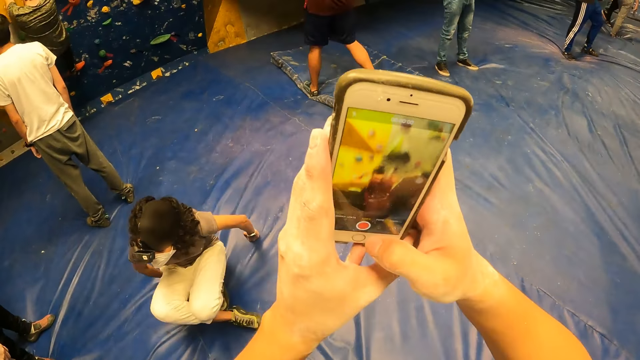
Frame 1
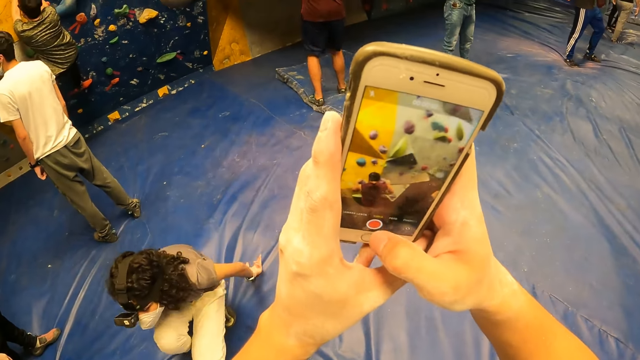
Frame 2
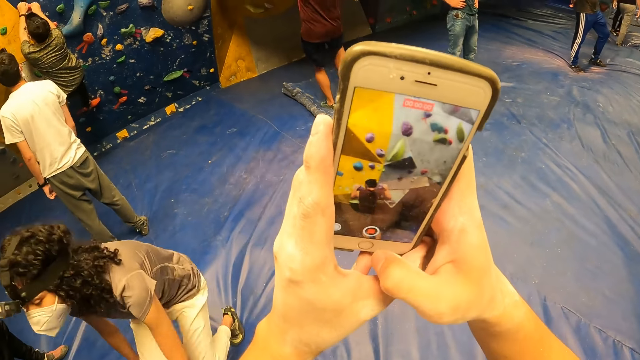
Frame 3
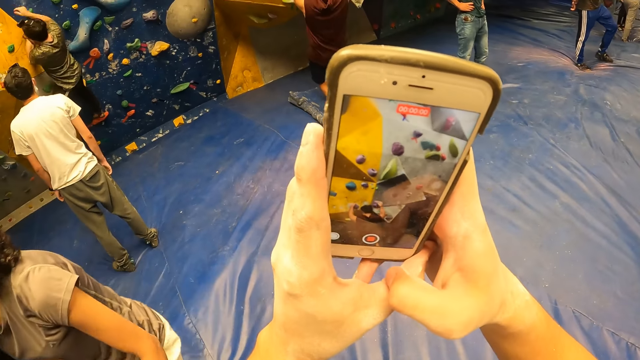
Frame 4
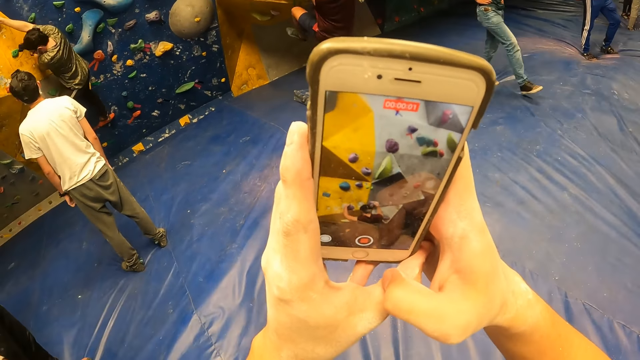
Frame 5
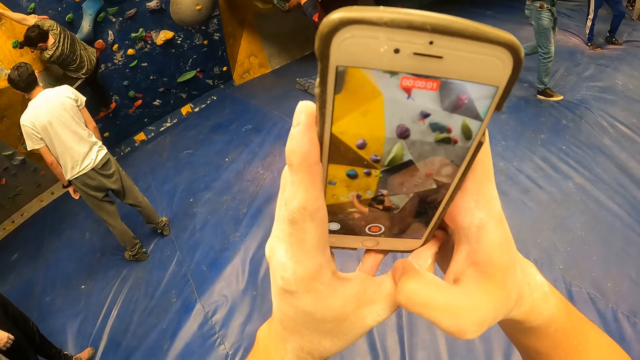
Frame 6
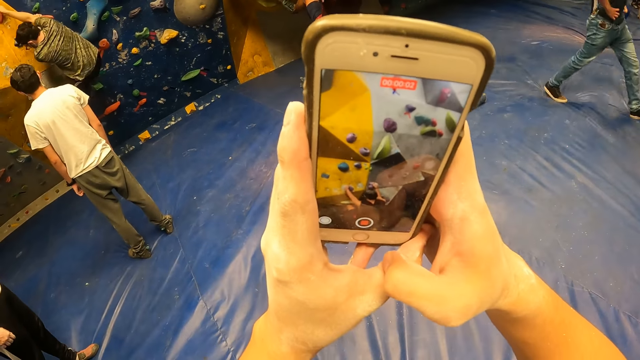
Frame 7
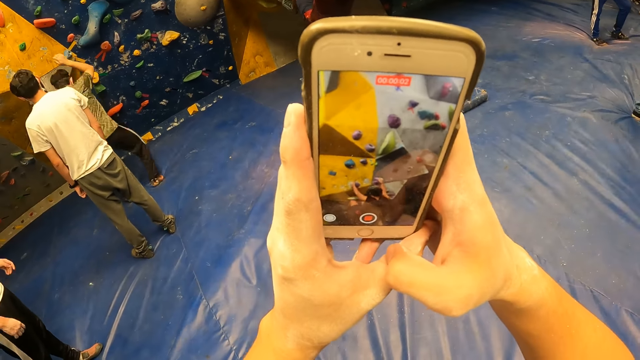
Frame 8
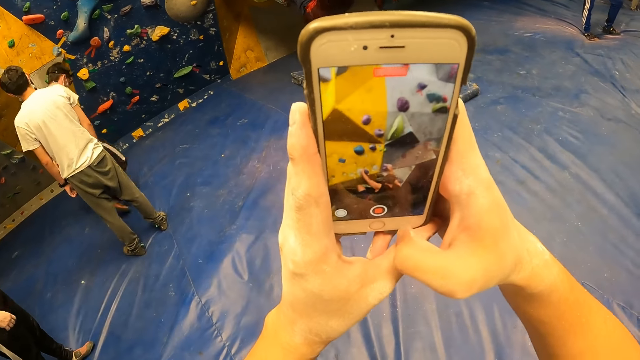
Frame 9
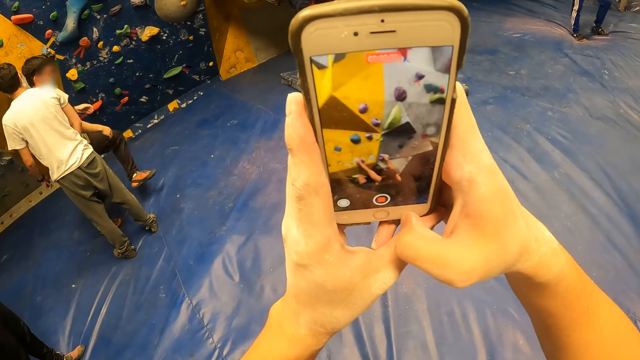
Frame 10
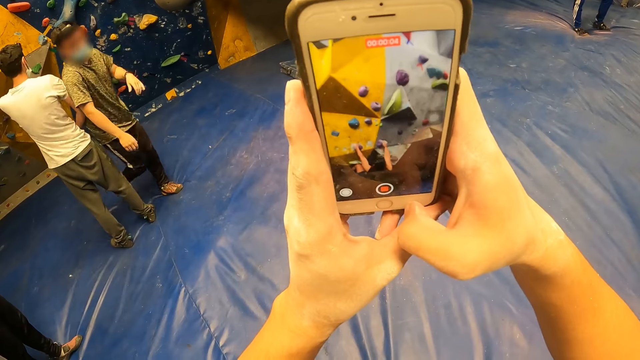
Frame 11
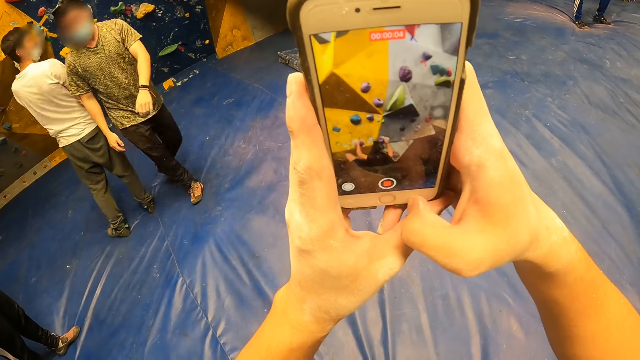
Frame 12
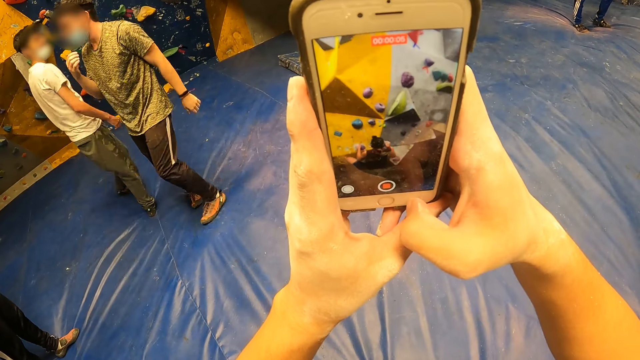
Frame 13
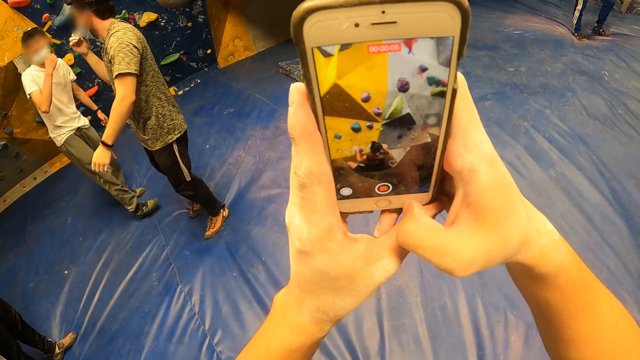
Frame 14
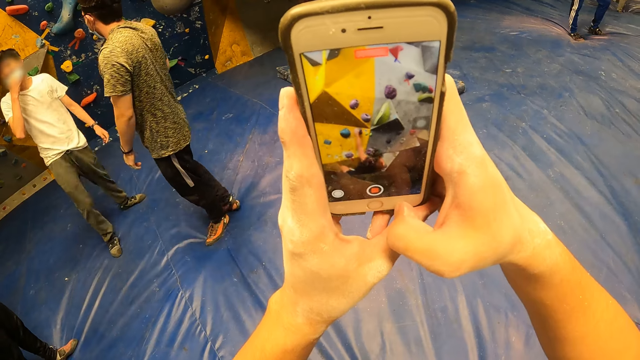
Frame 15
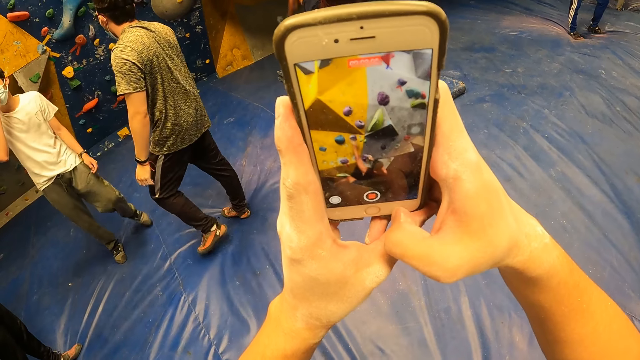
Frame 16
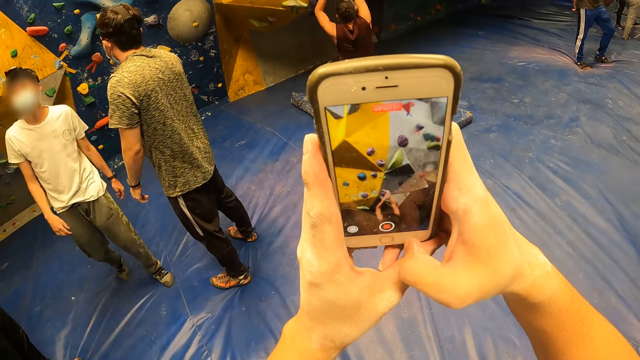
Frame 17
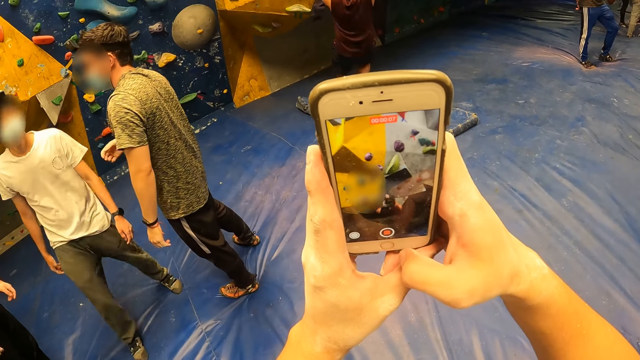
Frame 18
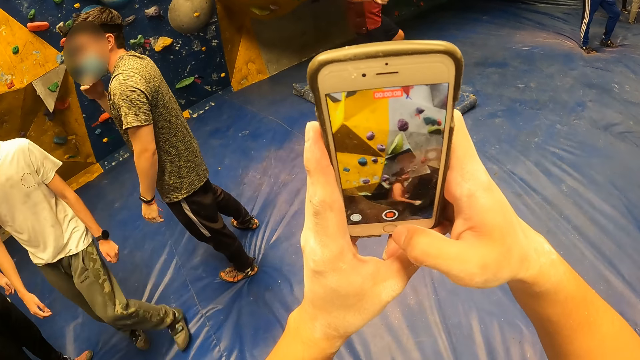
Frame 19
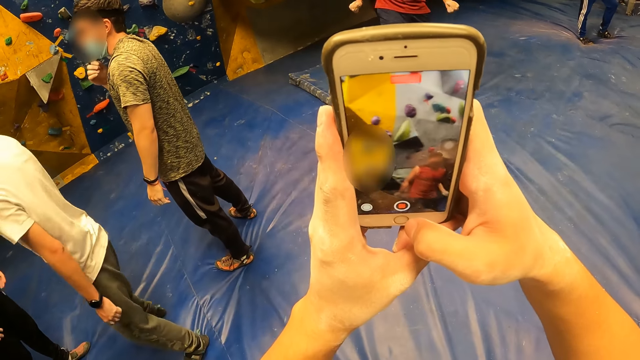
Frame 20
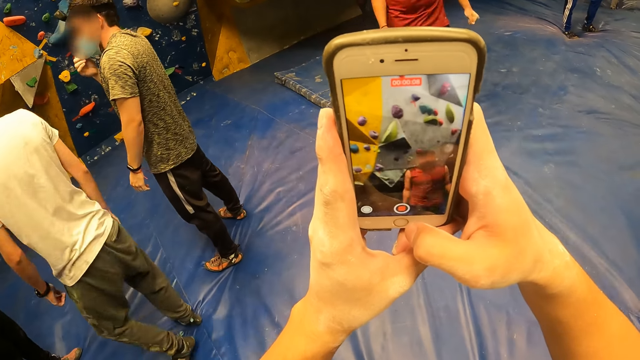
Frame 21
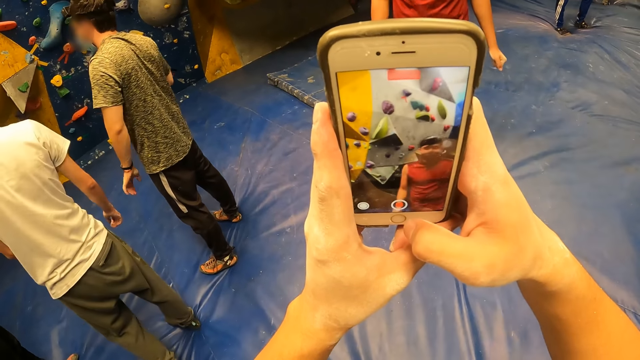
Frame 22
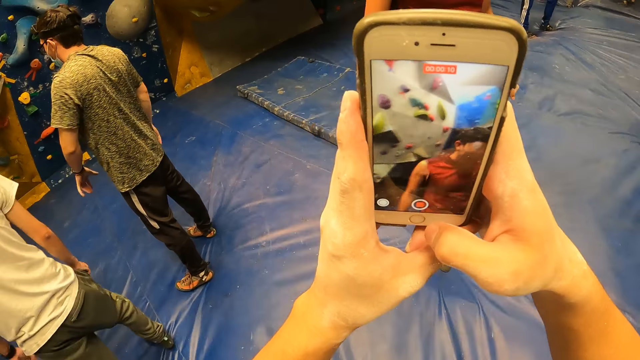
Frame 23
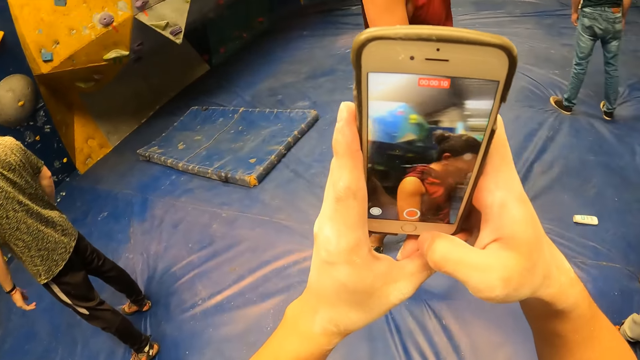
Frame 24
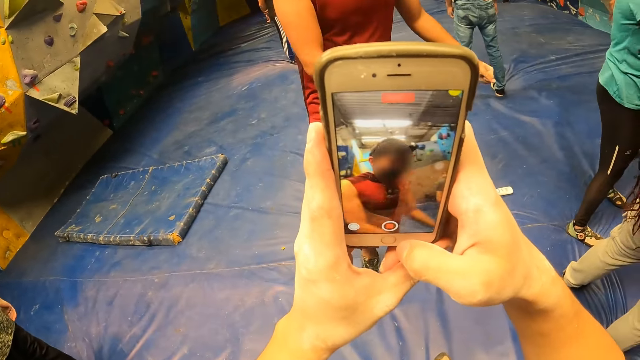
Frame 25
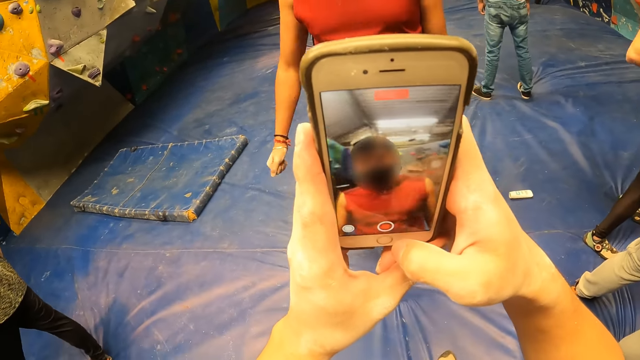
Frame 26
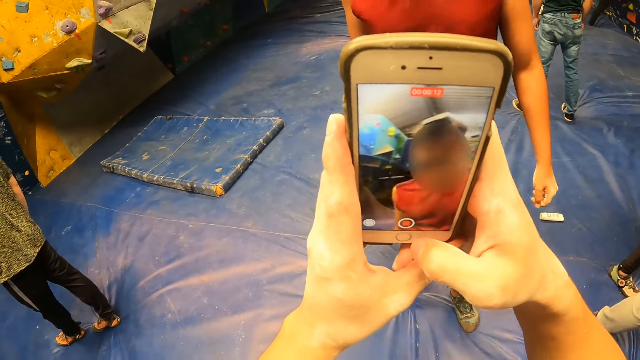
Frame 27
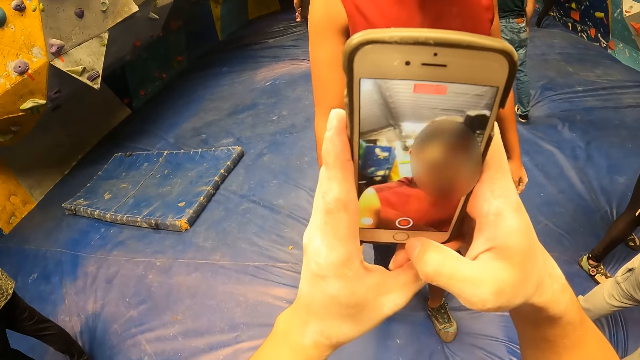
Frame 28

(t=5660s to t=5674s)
The camera wearer holds the phone with both hands. They record with the phone. A lady stands. A man climbs the bouldering wall with both hands. The lady steps forward. The camera wearer records with the phone. Another man falls from the bouldering wall. The first man falls from the bouldering wall. Another man walks around. The camera wearer records with the phone.

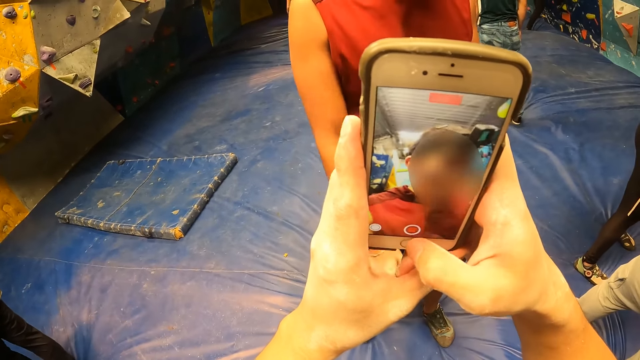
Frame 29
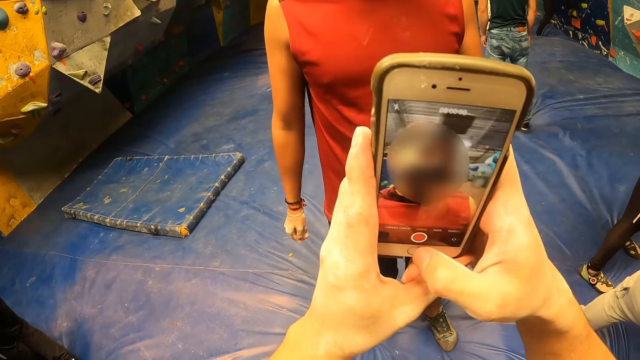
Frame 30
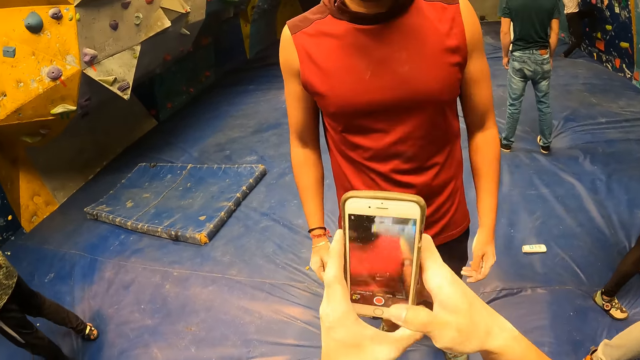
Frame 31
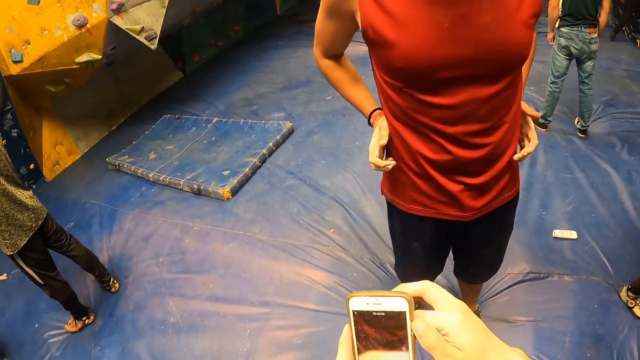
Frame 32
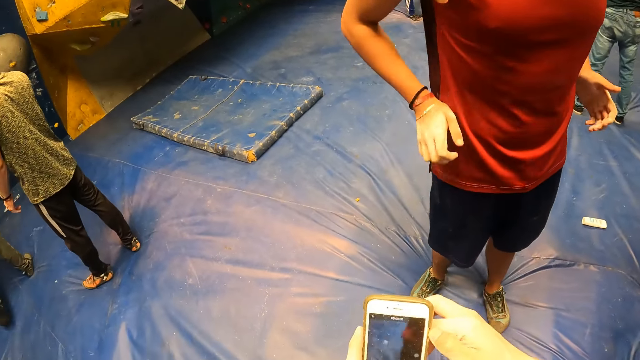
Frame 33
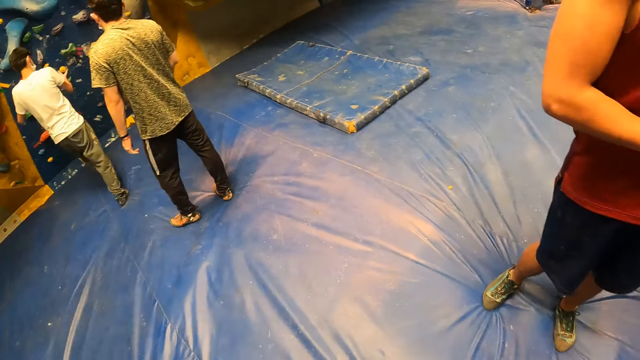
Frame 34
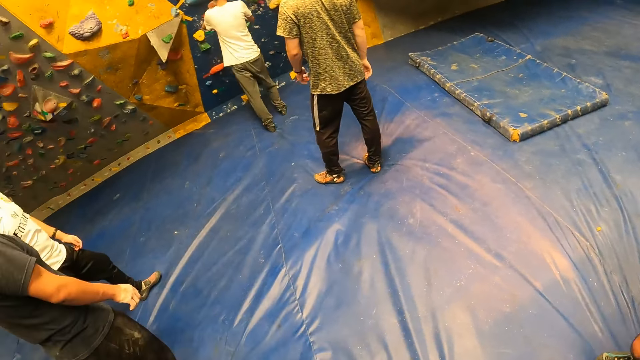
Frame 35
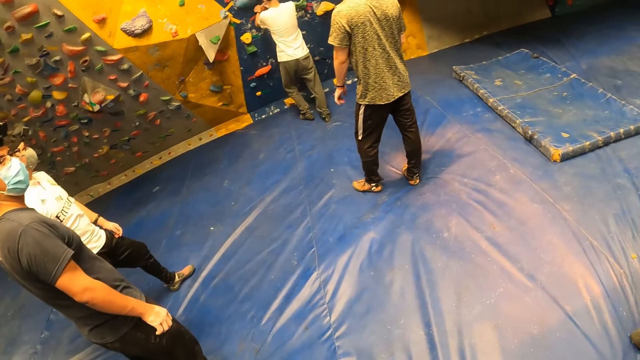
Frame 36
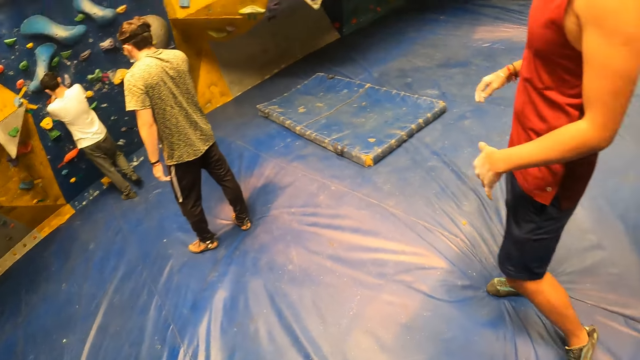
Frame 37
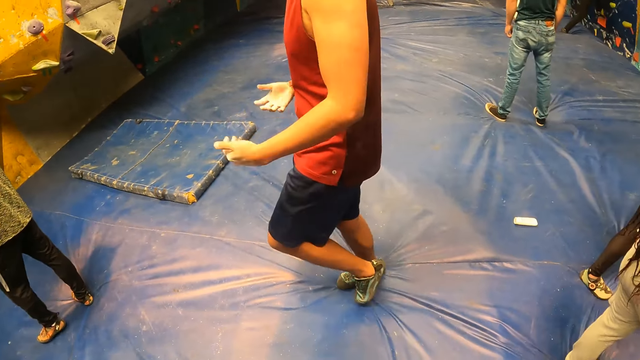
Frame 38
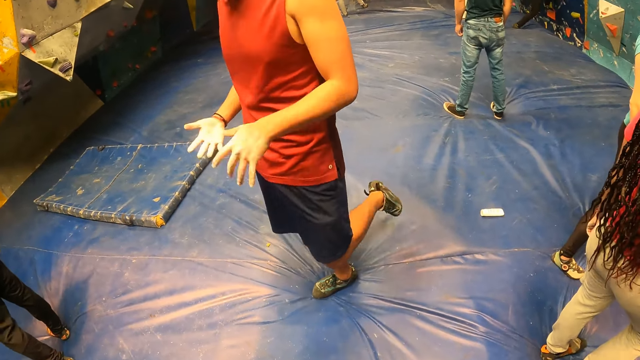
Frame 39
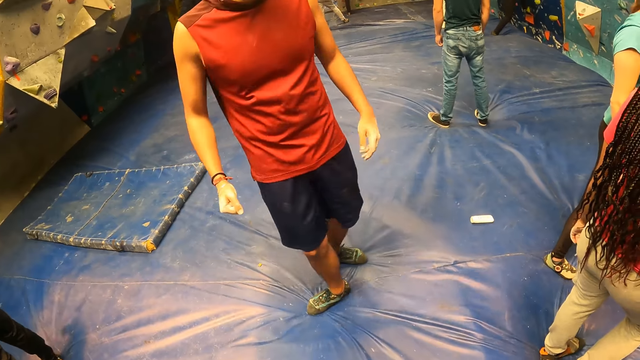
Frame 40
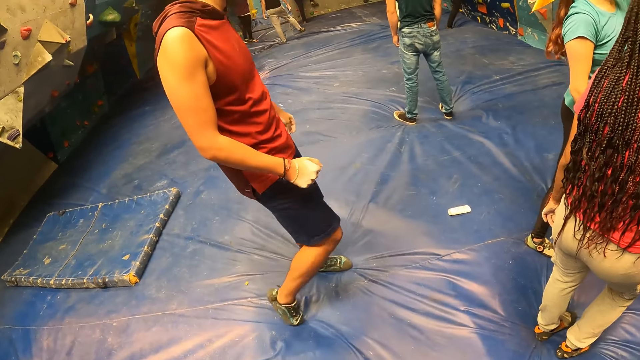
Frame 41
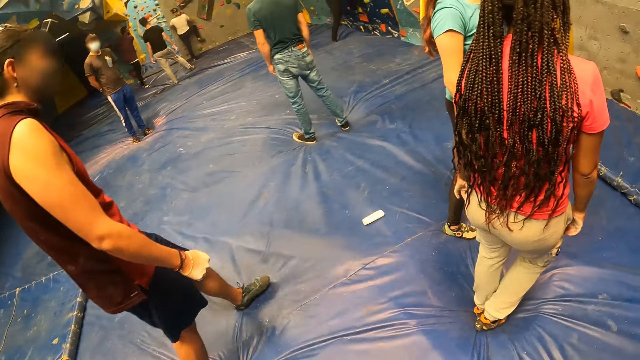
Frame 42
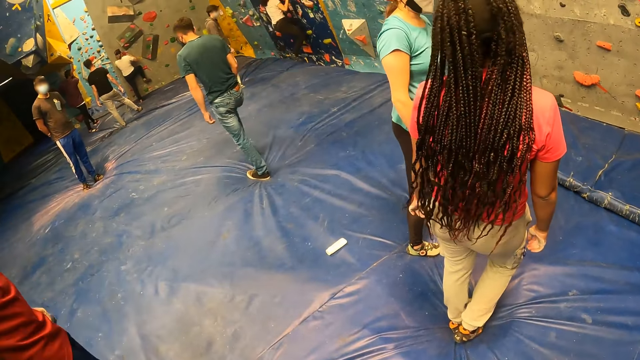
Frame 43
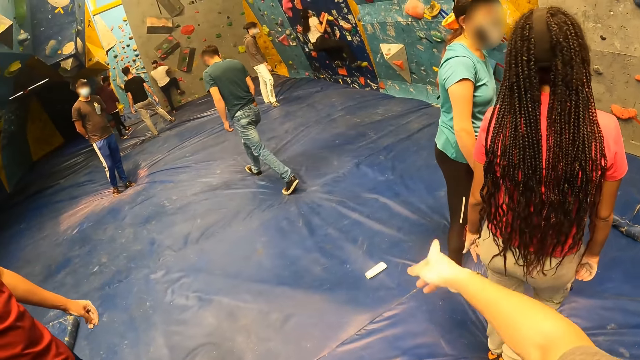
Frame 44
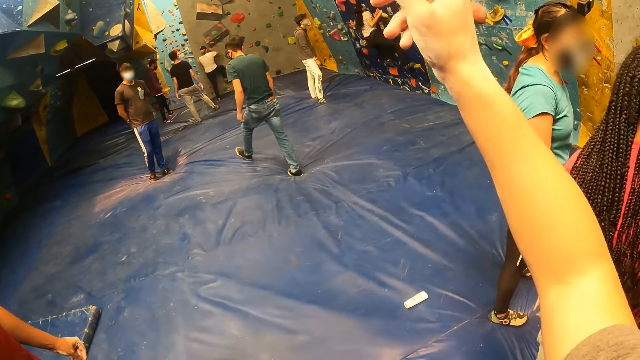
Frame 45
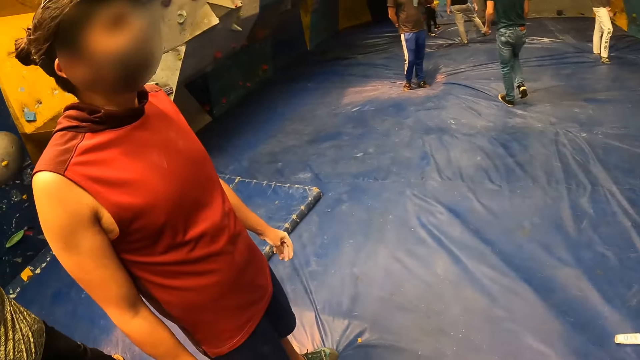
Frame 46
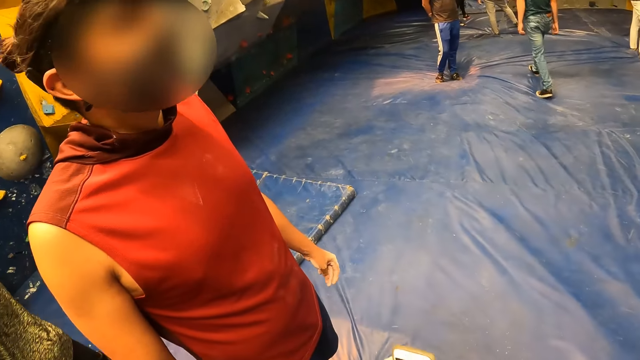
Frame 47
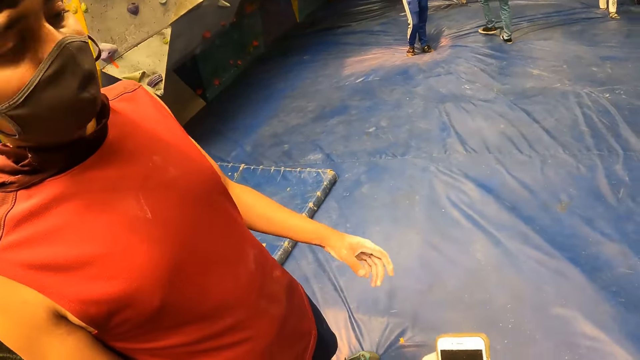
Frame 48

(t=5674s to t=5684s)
A man touches the waist. The man walks to the bouldering wall. The camera wearer looks around. The man holds the climb hold on the bouldering wall with both hands. The man moves the hands. The camera wearer looks around. He lifts the hand. He points at the bouldering wall. He looks around. He holds the phone with his left hand.
